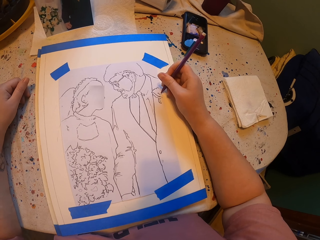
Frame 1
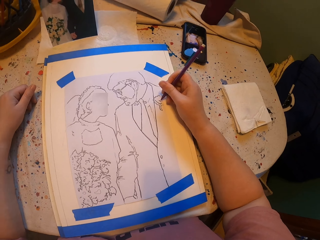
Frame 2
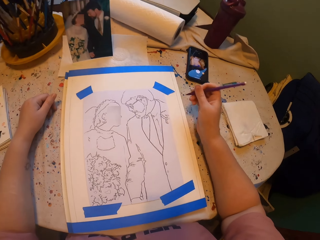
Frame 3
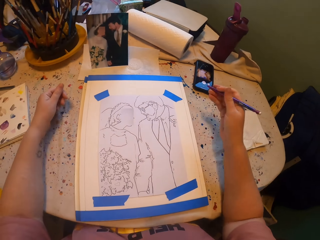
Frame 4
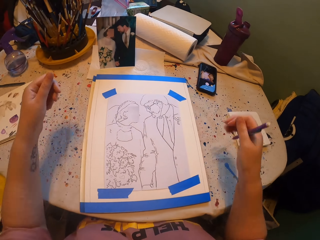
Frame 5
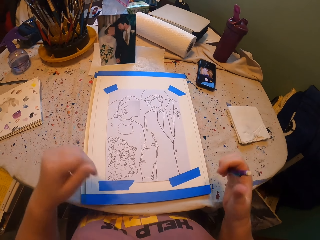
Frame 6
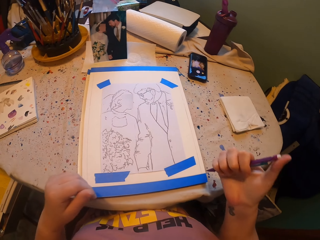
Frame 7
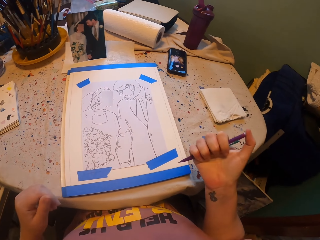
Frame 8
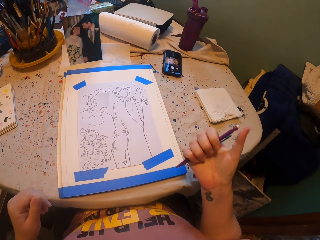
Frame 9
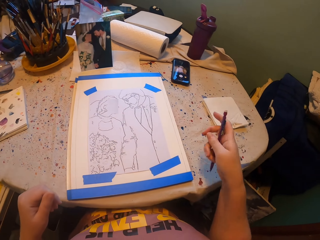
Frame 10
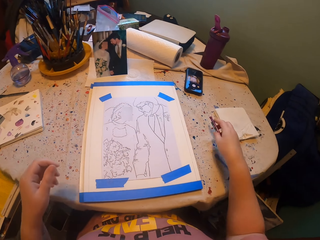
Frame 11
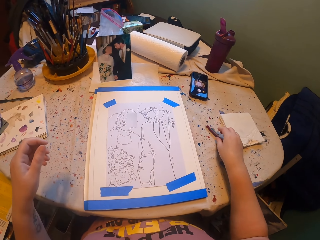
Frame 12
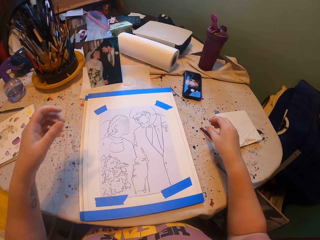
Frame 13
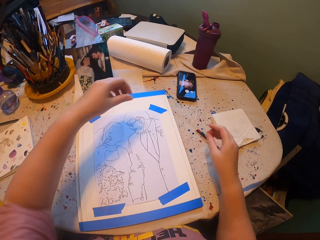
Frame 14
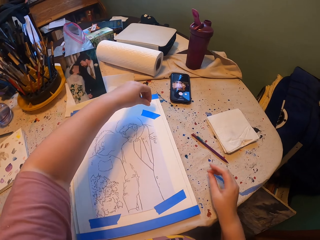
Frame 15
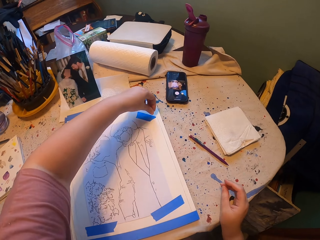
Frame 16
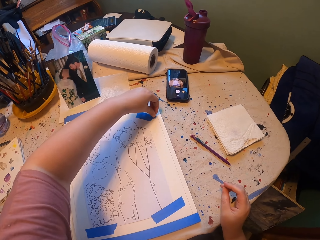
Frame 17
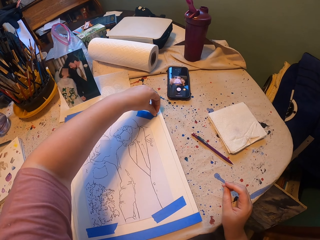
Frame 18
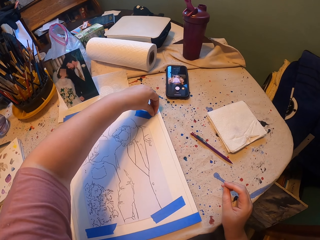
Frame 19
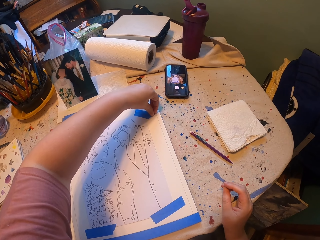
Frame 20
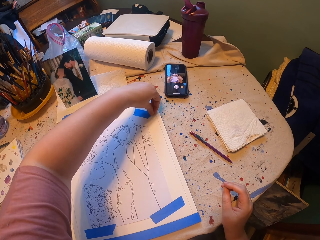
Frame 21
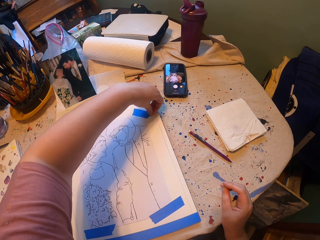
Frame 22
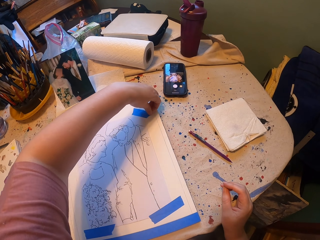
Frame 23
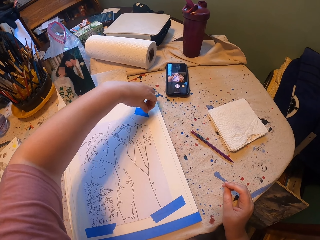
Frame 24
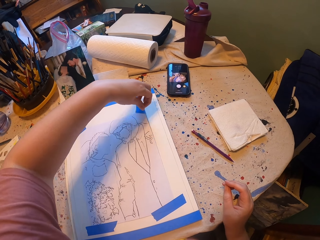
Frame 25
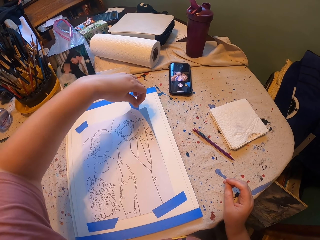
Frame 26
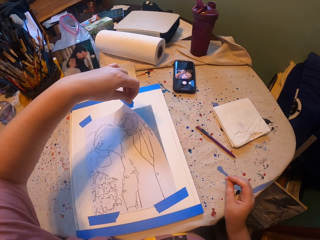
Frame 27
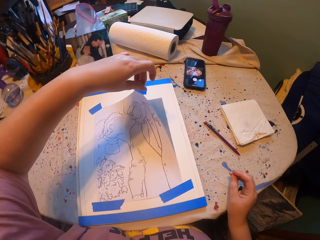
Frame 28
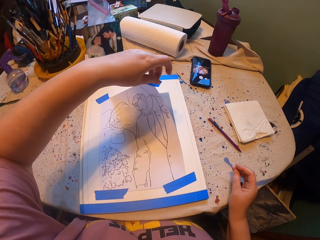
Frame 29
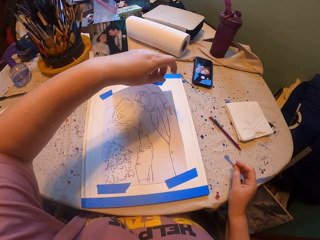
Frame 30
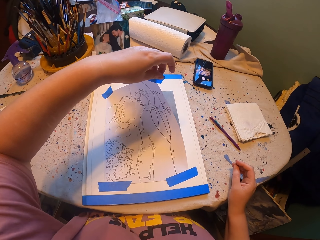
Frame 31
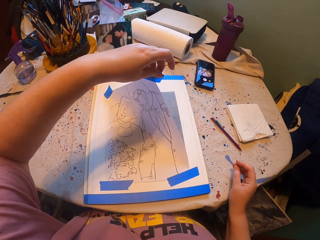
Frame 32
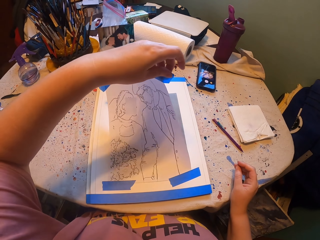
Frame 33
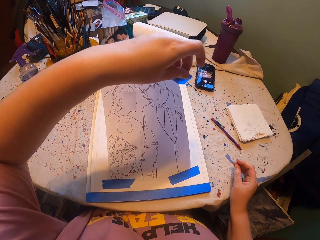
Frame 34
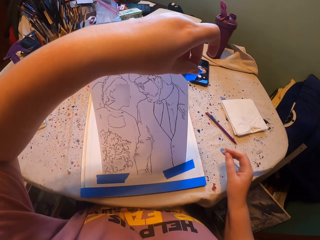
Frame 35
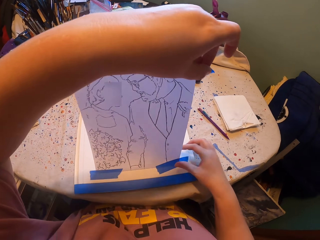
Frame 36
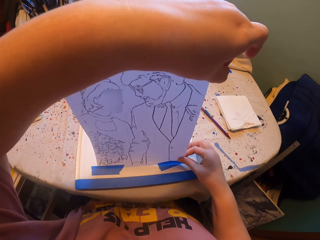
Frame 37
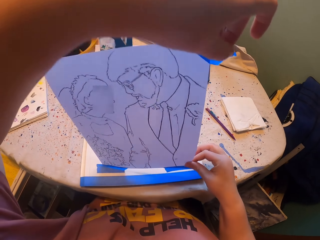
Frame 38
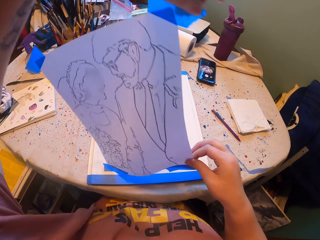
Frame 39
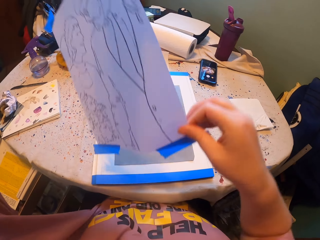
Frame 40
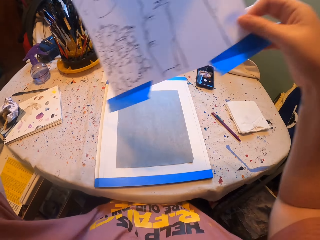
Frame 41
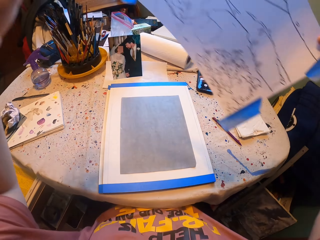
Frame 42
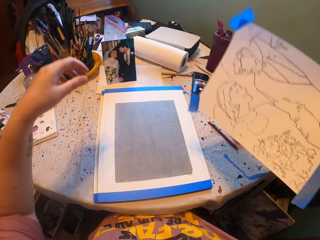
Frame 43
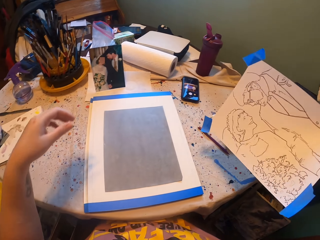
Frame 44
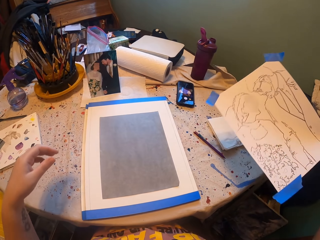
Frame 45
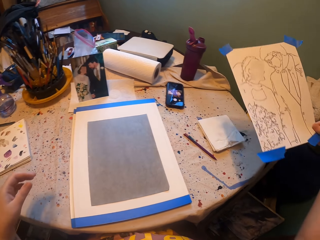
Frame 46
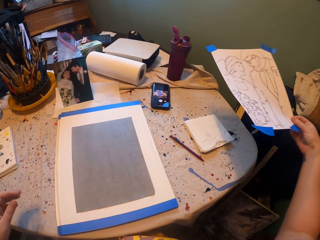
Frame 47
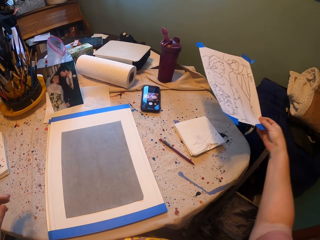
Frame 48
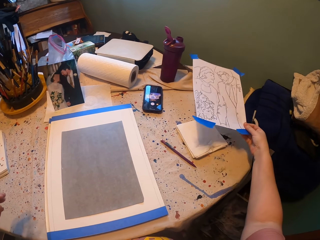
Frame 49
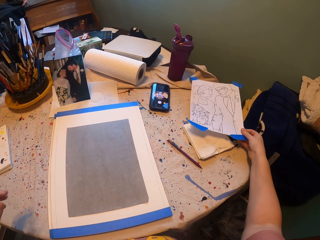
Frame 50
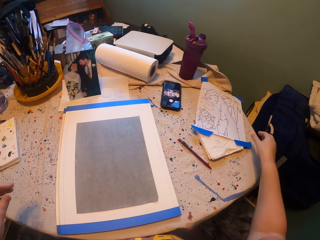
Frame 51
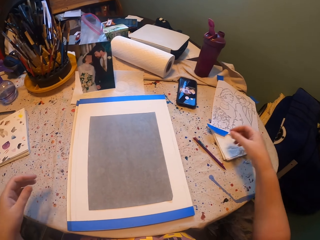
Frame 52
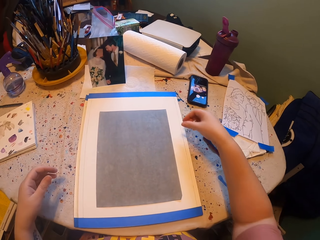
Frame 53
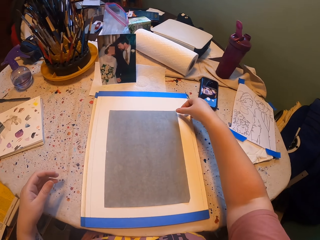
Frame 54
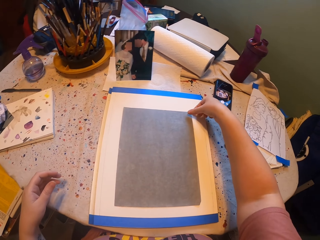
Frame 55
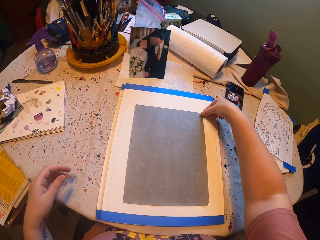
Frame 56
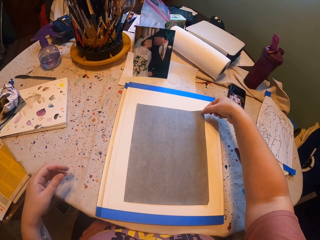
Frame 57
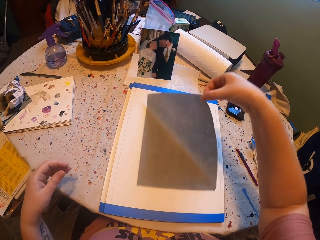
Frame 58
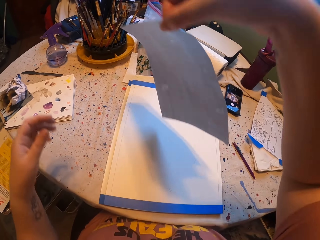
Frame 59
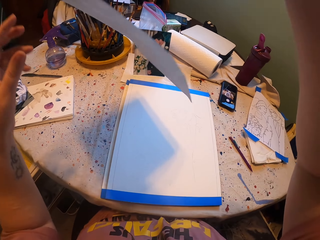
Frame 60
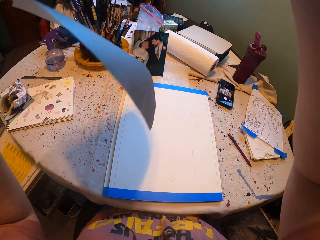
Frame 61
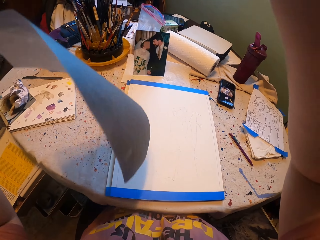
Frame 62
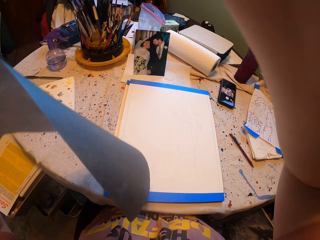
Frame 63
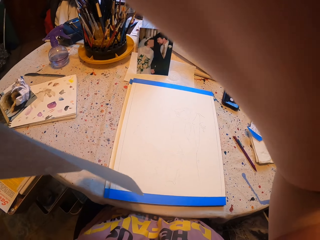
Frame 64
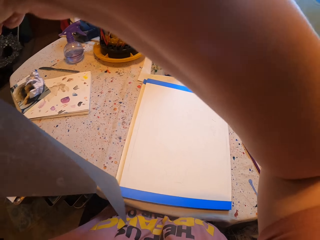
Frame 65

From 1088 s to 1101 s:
The camera wearer raises a hand. They close the pen and put the pen on the table. They remove the tapes on the paper. They pick the paper. They place the paper on the table. They pick a carbon paper or tracing paper from the board.

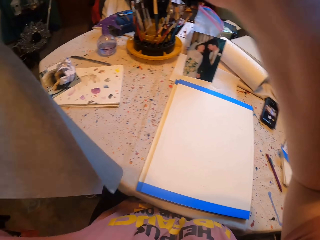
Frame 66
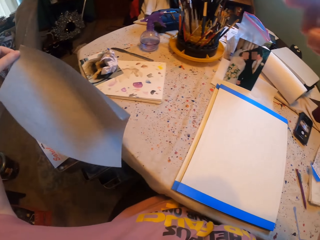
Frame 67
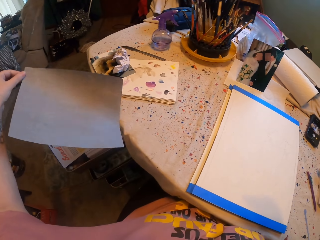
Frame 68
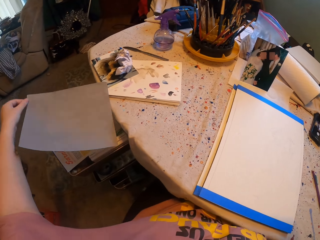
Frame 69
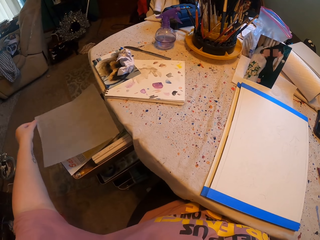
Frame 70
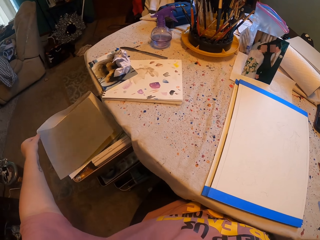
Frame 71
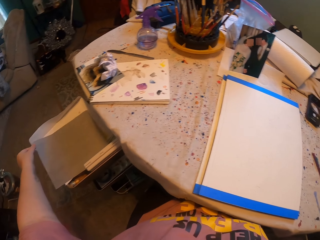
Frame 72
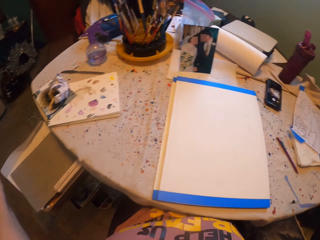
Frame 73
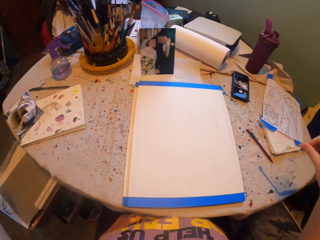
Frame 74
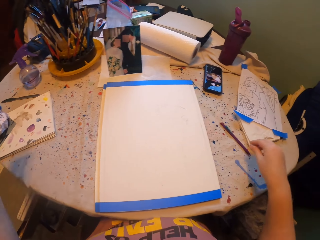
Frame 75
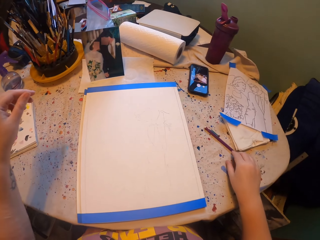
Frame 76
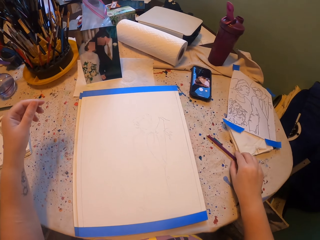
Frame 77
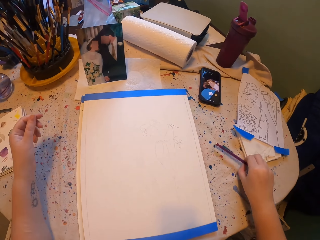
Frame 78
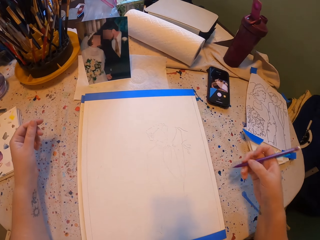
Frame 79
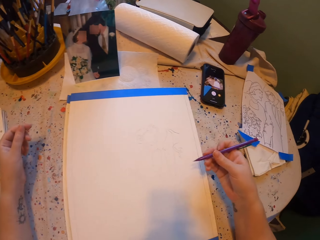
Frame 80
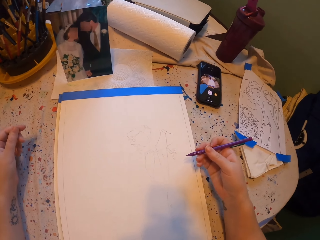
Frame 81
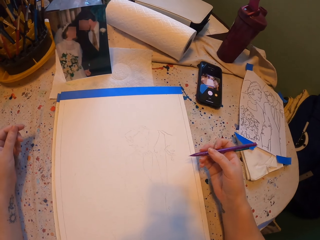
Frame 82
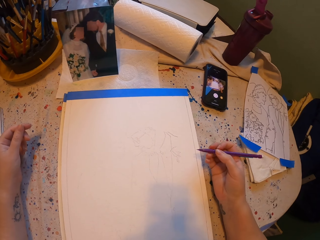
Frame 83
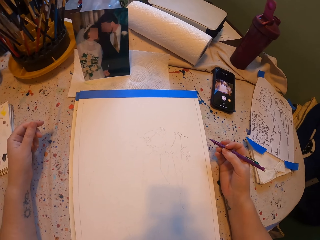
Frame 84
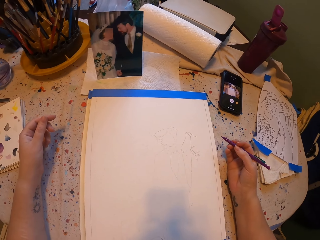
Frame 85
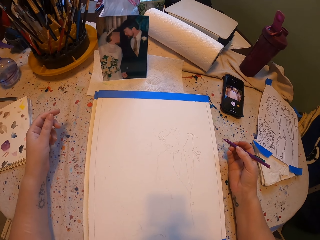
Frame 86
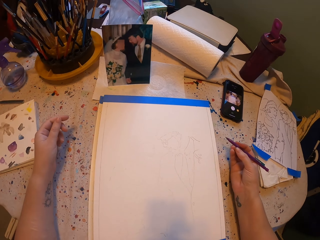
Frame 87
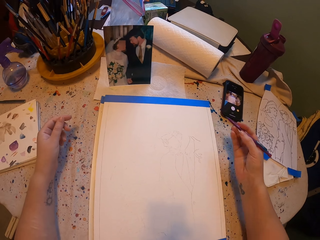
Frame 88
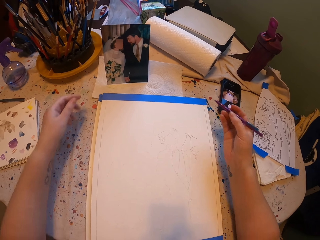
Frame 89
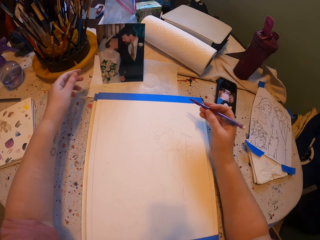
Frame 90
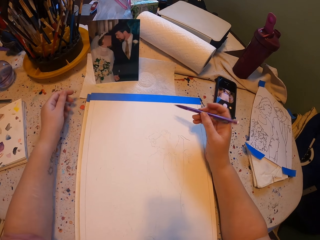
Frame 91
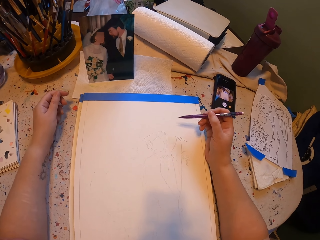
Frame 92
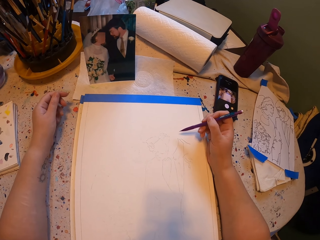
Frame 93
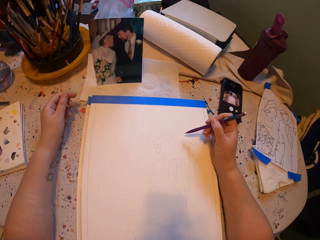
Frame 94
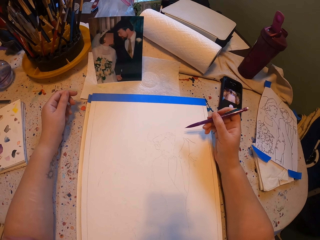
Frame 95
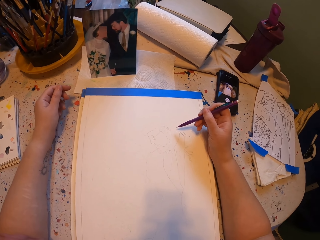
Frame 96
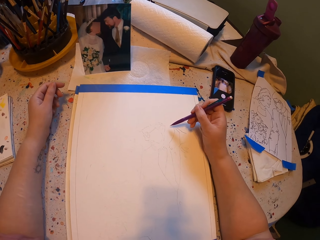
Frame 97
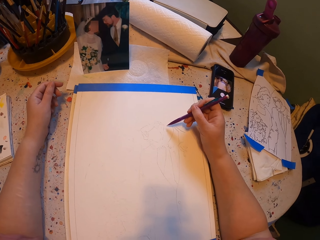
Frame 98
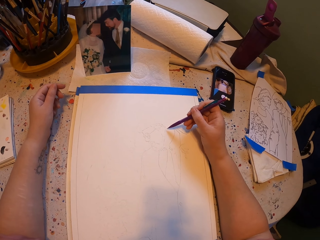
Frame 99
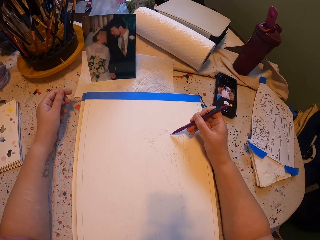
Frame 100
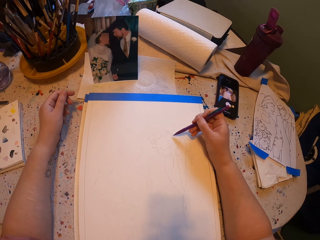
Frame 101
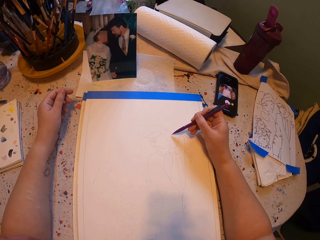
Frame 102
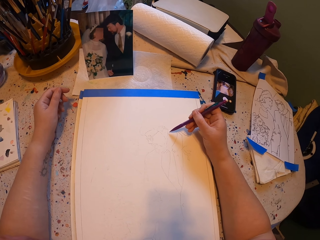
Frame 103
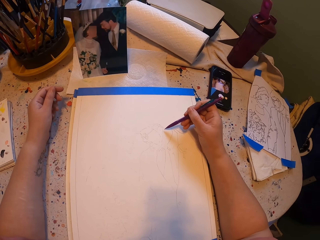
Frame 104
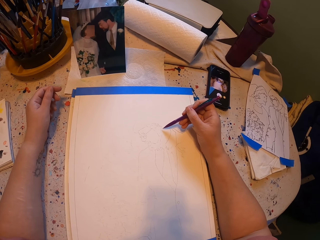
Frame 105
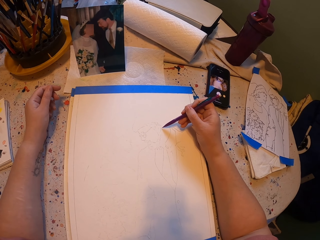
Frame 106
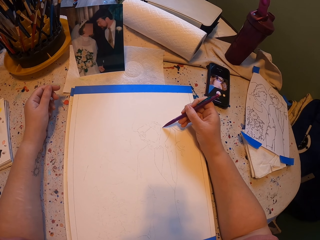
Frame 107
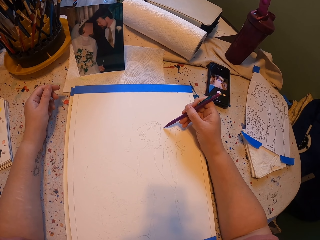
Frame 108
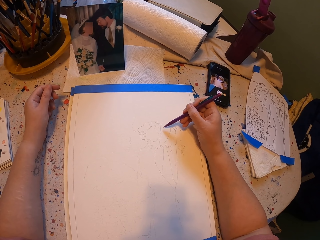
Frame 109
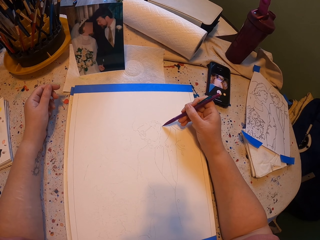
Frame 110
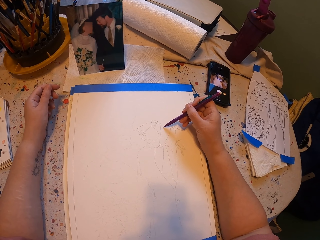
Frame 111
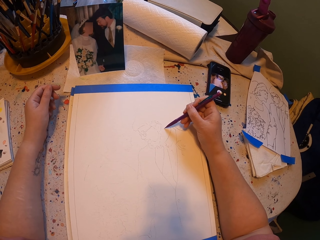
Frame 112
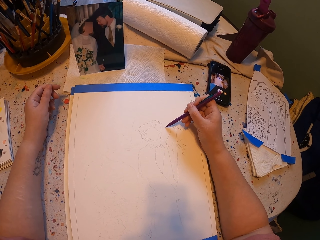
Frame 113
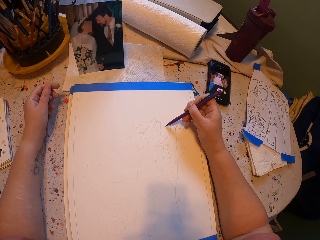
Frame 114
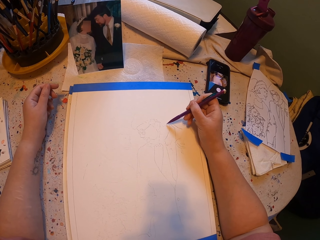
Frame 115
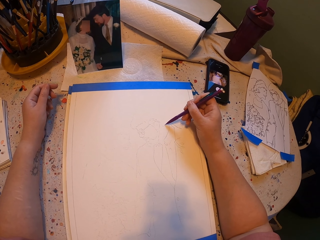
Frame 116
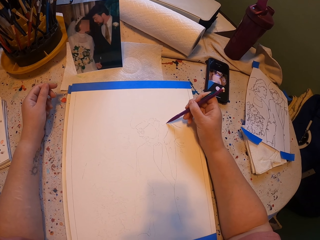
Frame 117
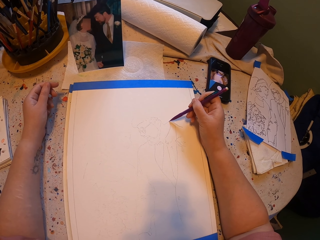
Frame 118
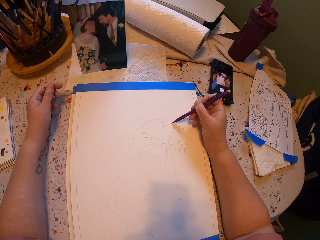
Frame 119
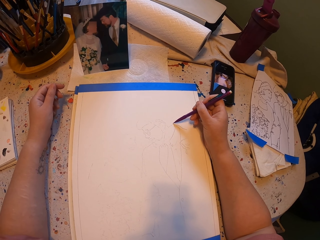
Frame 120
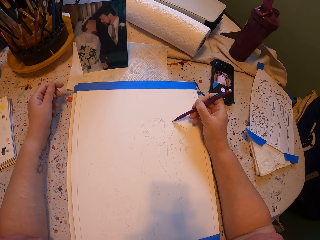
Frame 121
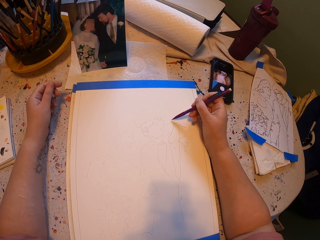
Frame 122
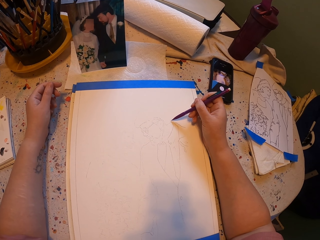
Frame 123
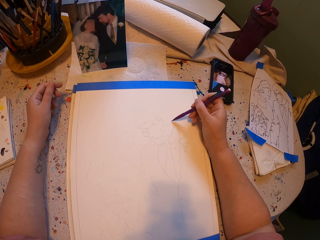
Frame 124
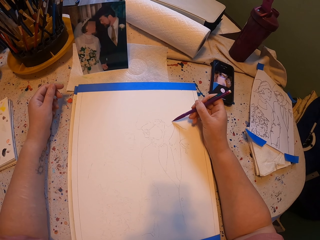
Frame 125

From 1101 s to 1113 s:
The camera wearer exchanges the carbon paper to the left hand. They place the carbon paper in the drawer. They pick a pencil from the table. They trace the drawing on the paper.
